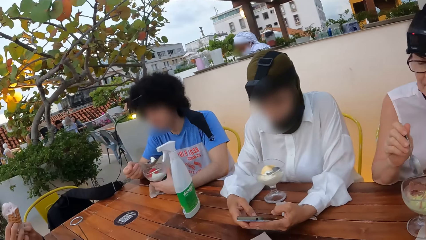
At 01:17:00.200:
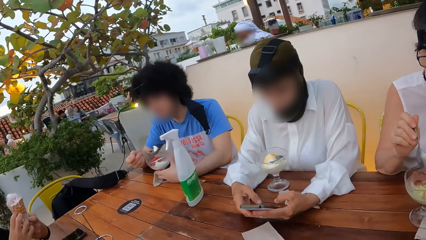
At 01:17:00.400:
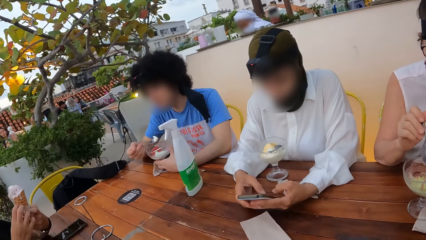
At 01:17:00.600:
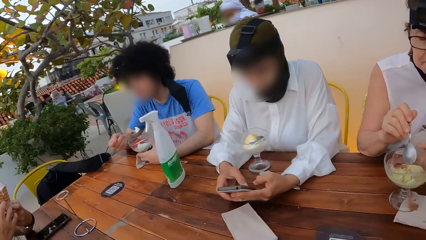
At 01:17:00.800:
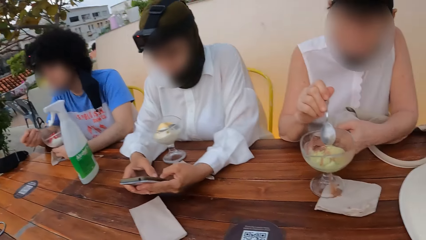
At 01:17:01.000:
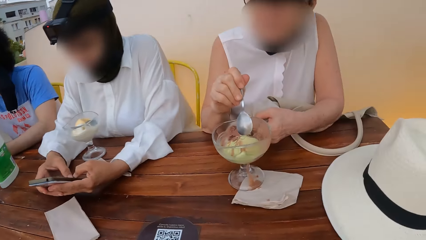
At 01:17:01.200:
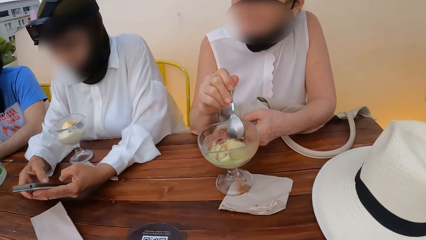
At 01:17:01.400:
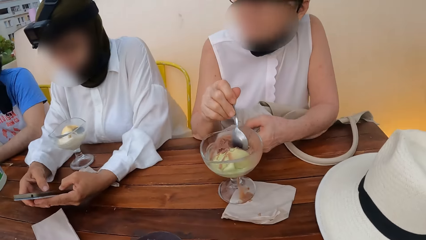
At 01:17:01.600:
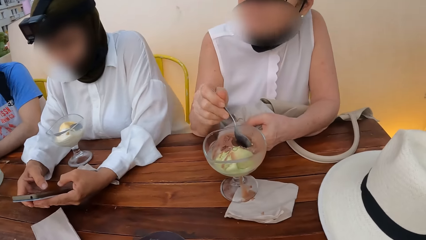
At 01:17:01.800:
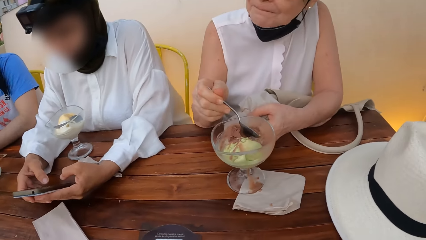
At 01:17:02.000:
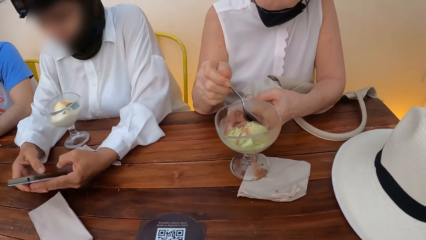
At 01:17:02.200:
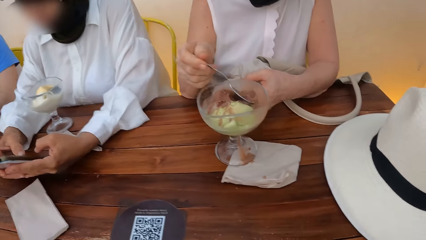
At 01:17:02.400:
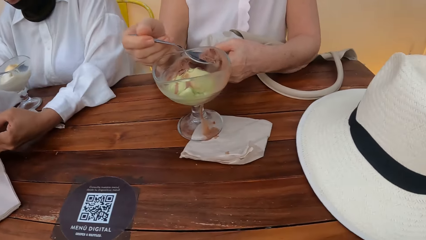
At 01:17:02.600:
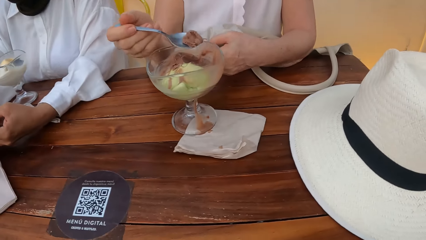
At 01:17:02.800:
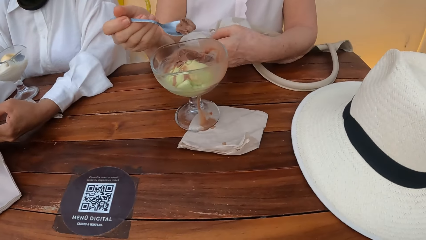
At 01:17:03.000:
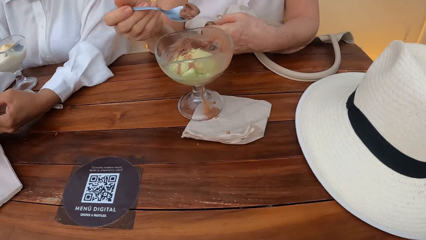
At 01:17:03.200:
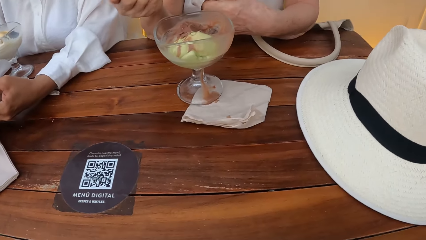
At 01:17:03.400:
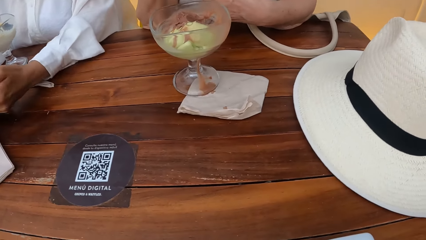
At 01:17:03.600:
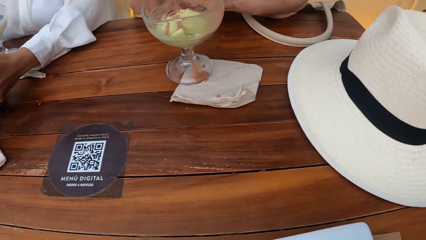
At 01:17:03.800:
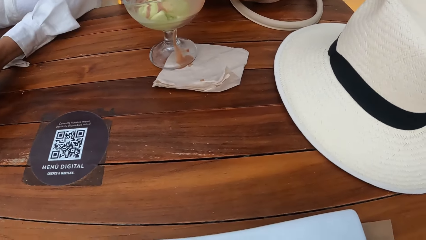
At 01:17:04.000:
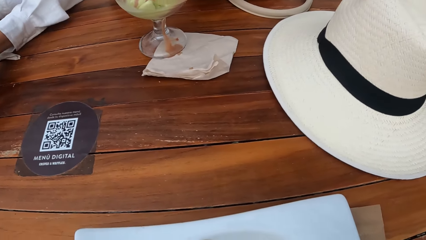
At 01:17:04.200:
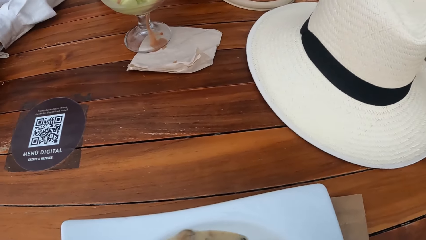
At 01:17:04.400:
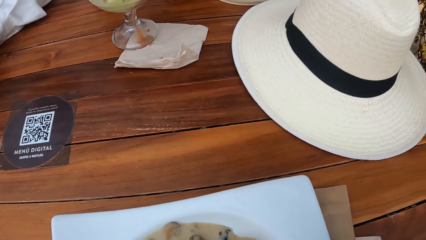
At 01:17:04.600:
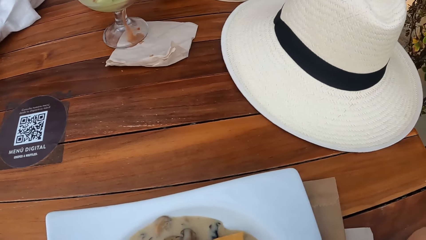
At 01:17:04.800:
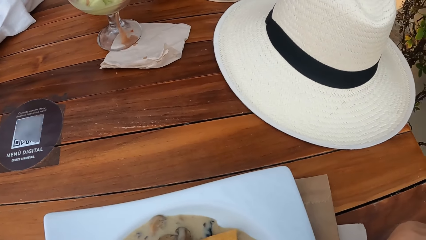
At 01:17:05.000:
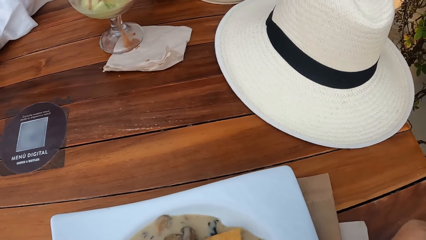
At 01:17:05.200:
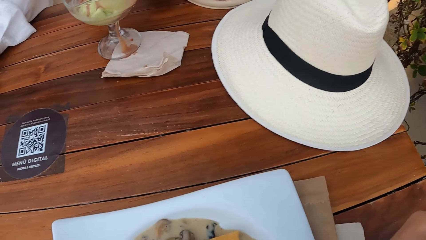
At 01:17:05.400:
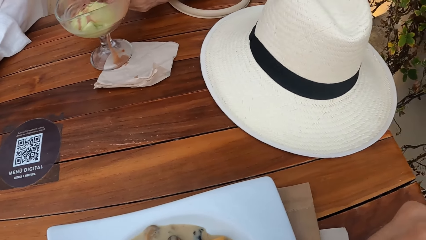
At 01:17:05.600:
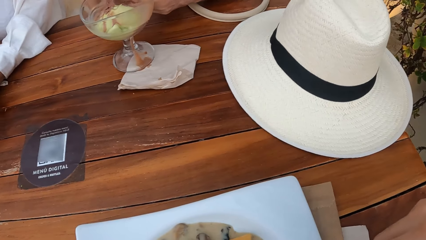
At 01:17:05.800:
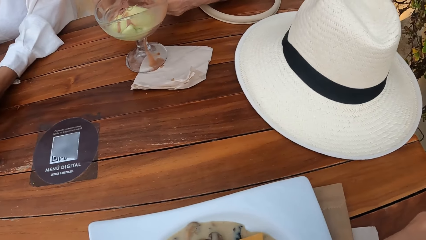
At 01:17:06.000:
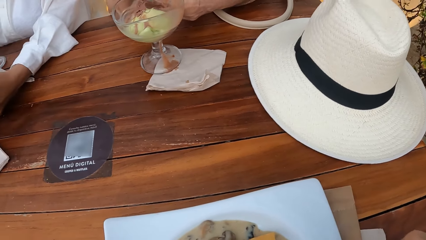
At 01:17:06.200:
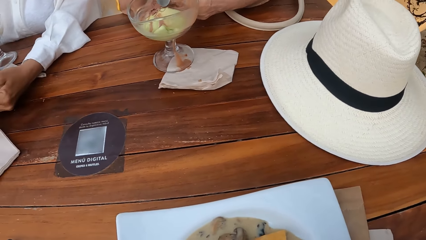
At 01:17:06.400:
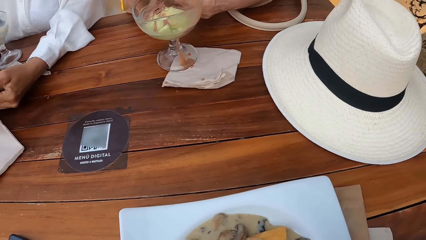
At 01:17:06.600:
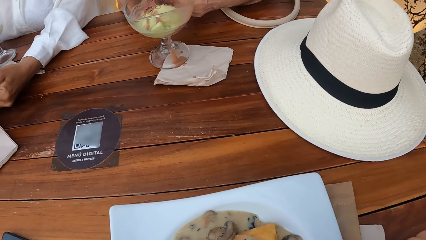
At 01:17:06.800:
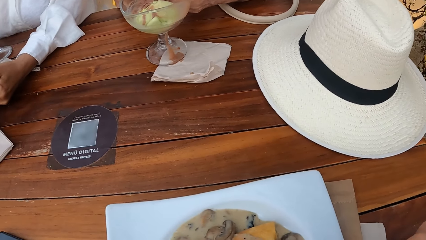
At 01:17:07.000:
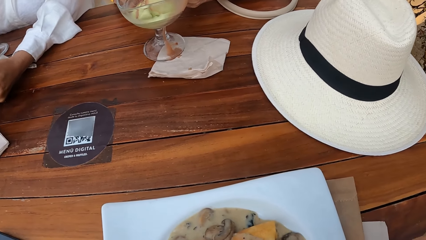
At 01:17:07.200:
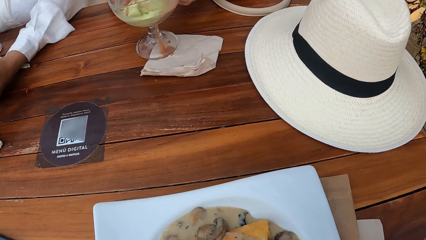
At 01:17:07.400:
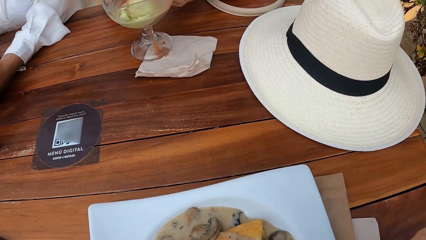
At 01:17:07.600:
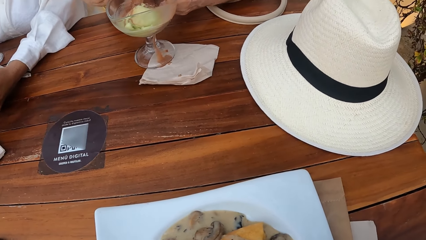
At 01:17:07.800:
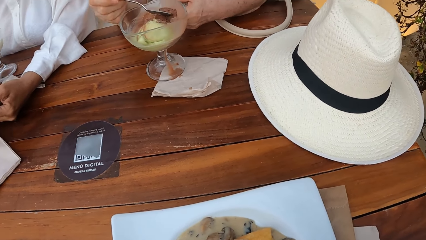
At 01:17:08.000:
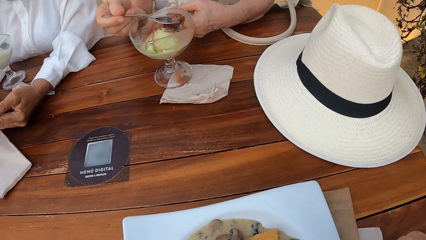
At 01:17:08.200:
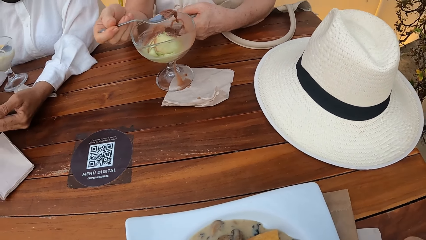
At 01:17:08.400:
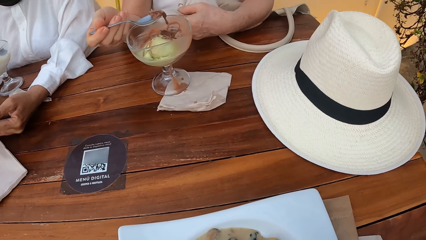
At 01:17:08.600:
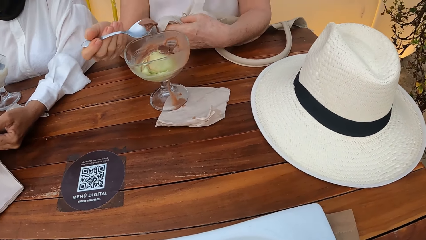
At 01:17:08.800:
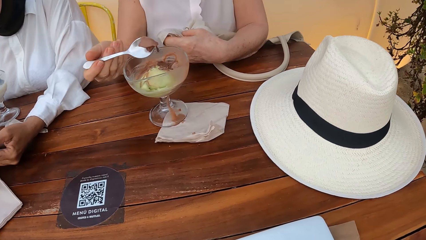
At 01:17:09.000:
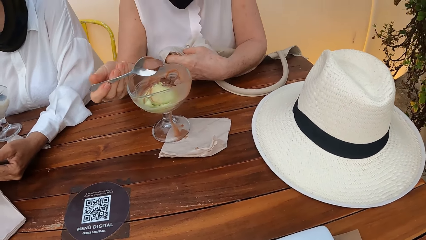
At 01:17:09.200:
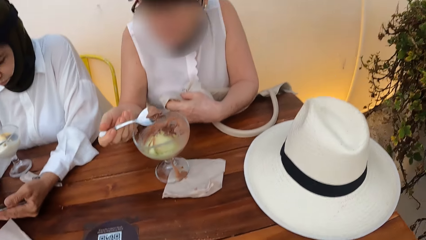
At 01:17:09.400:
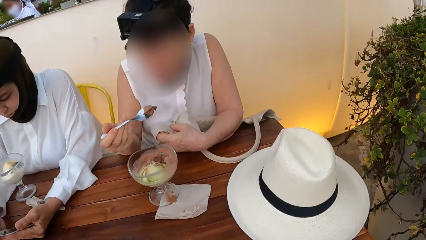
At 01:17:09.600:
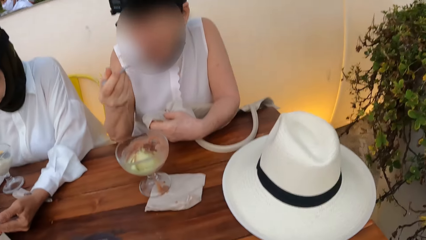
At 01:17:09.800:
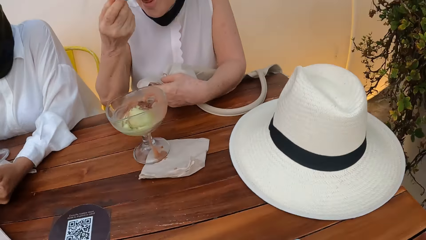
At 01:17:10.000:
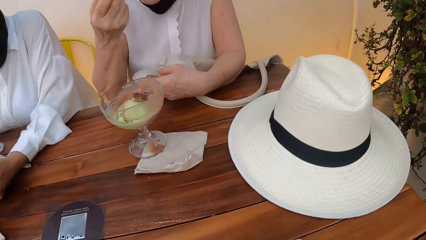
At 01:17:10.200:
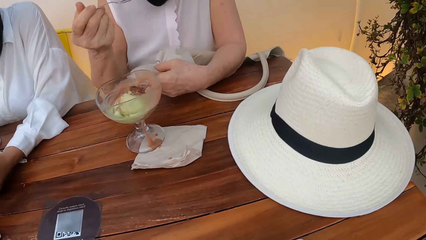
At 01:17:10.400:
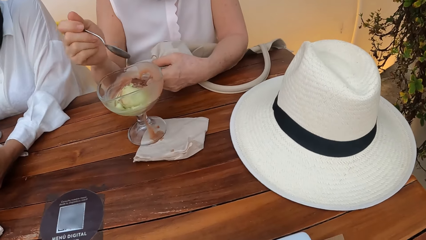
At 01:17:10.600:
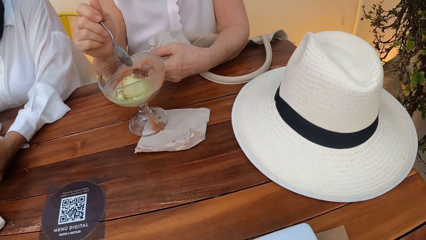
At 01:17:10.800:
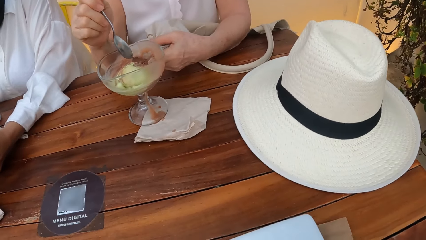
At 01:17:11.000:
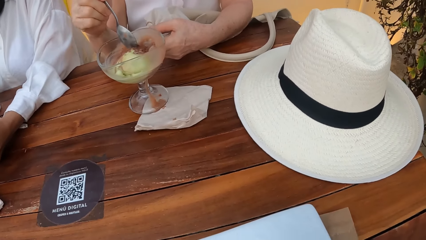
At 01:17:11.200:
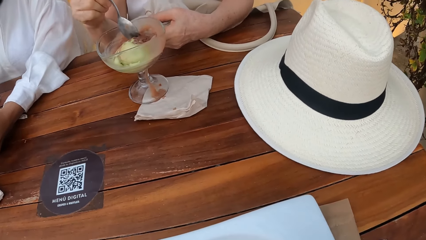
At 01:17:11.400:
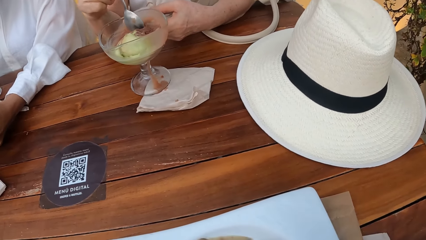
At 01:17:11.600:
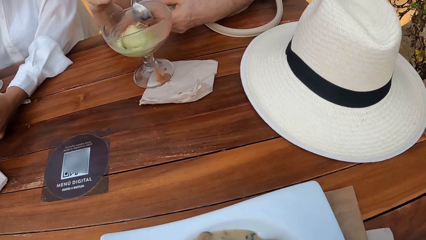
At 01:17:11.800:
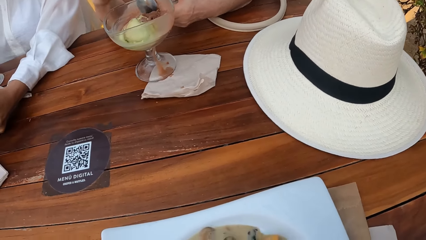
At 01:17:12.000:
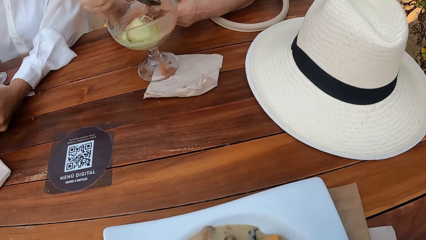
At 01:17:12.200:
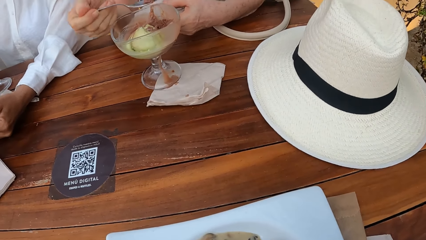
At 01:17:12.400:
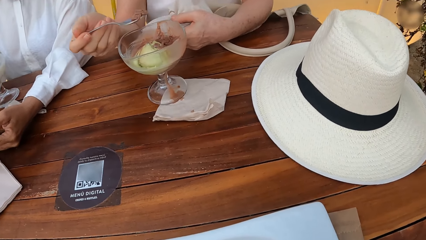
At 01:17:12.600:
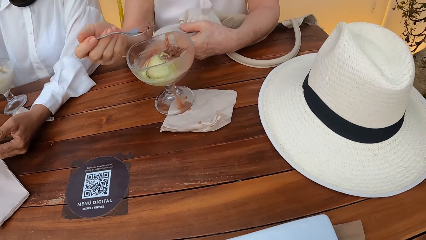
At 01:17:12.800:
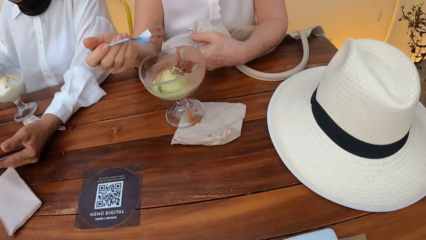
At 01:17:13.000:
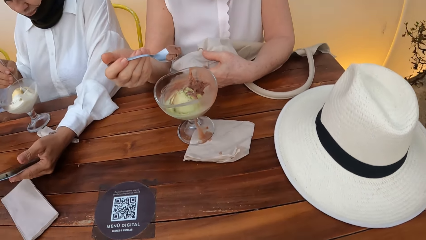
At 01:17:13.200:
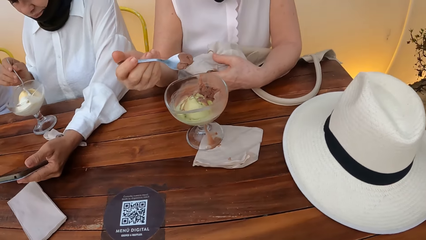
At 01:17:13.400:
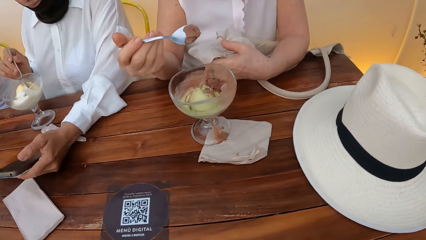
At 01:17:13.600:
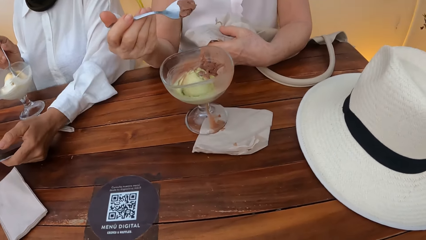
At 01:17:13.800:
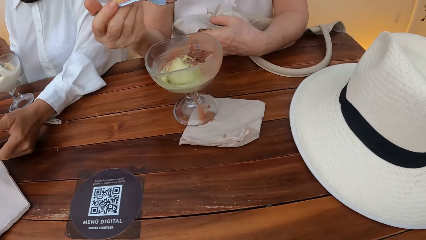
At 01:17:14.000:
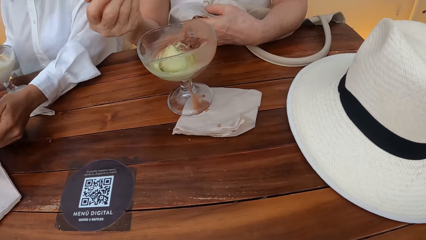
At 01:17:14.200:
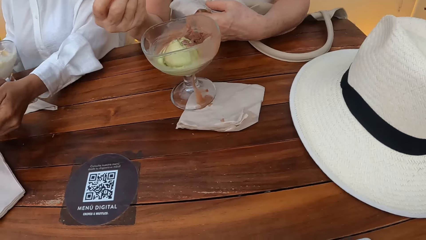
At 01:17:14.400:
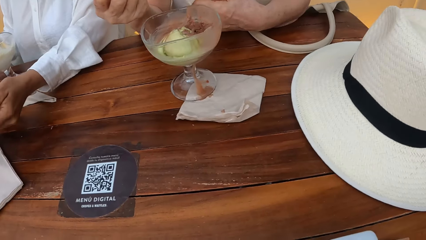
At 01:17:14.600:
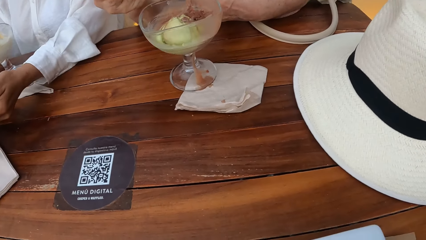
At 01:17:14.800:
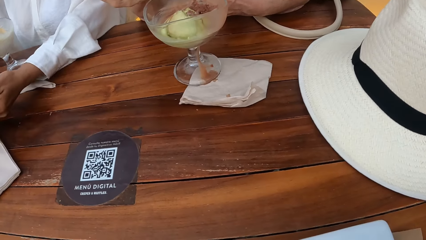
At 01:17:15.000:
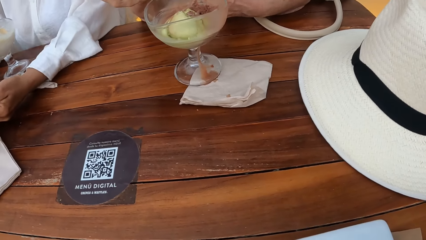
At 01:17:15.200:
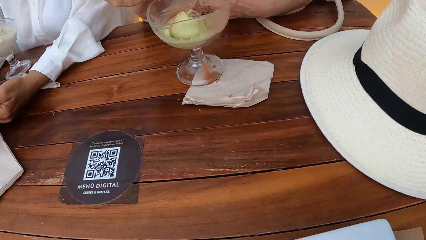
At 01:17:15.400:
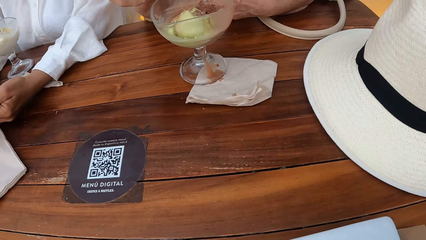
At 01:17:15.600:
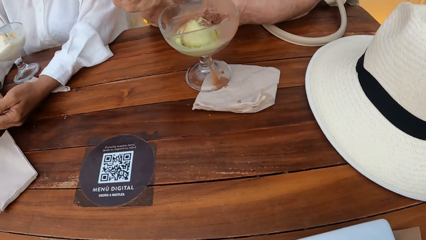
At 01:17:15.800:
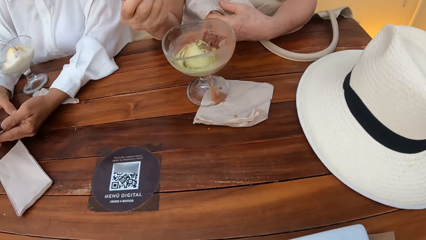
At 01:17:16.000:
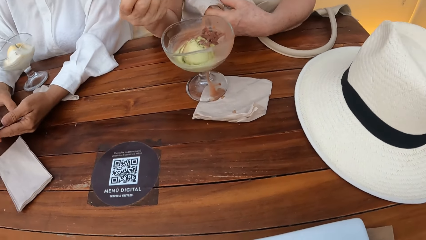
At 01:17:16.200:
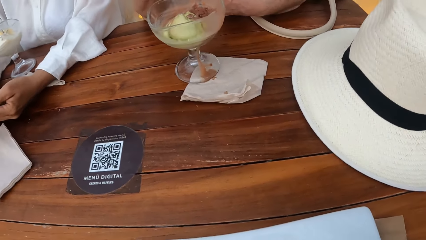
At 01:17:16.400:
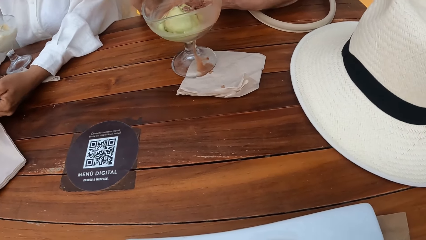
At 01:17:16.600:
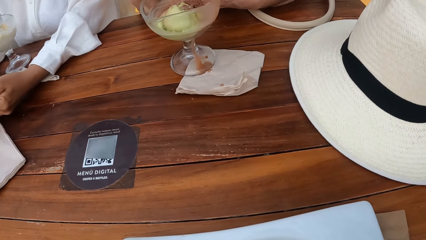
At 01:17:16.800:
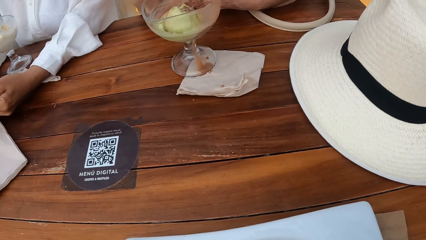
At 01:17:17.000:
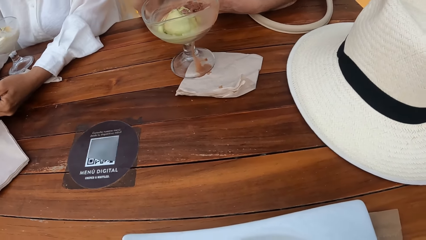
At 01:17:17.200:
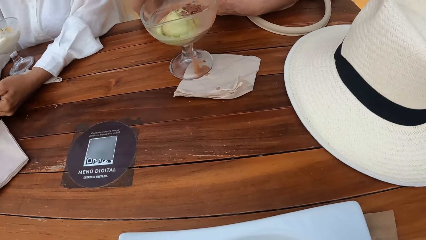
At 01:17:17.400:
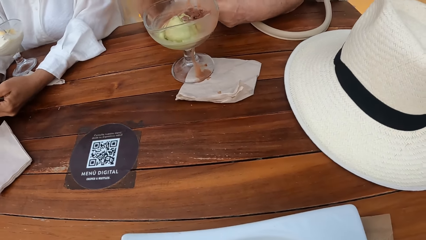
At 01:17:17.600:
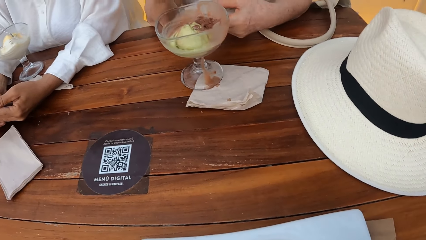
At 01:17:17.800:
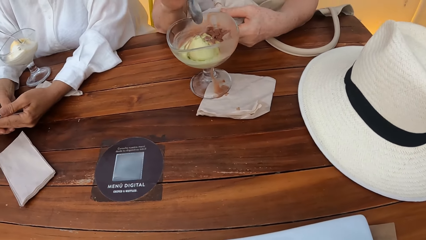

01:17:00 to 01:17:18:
A lady eats ice cream with a spoon. The camera wearer looks around. The lady eats ice cream with the spoon. Another lady eats ice cream with a spoon.
